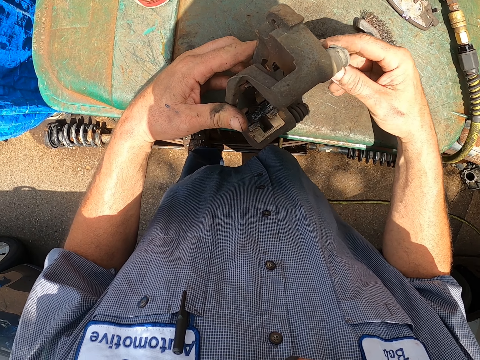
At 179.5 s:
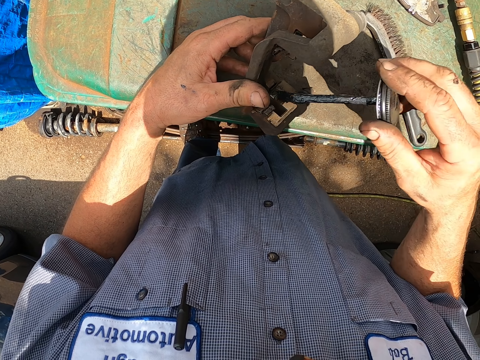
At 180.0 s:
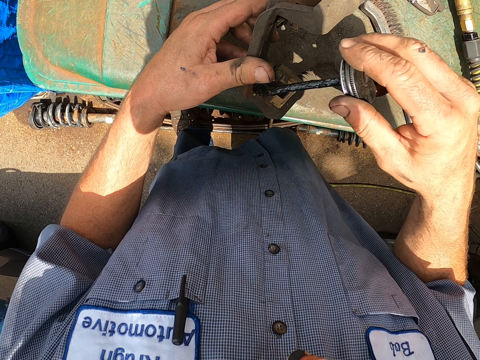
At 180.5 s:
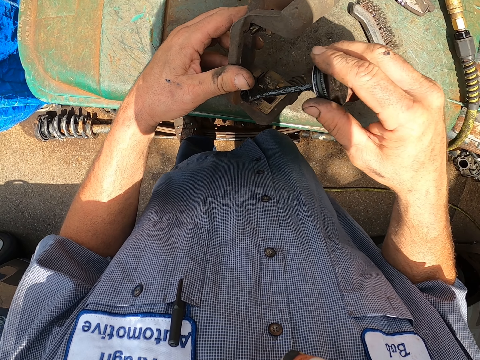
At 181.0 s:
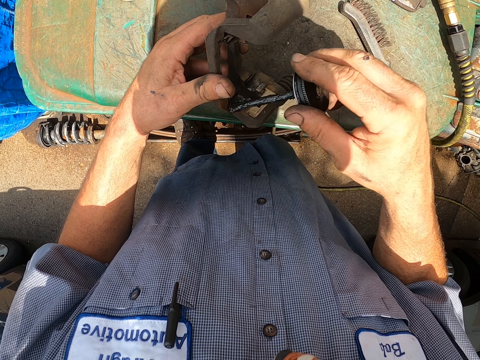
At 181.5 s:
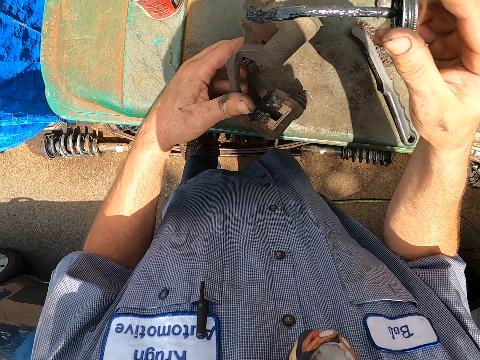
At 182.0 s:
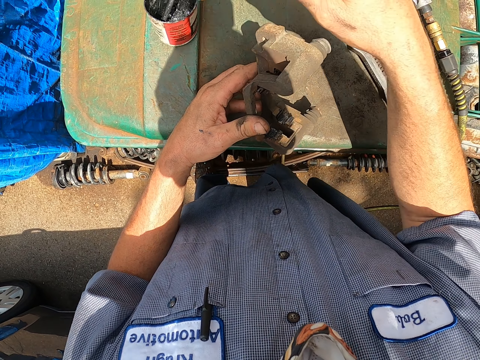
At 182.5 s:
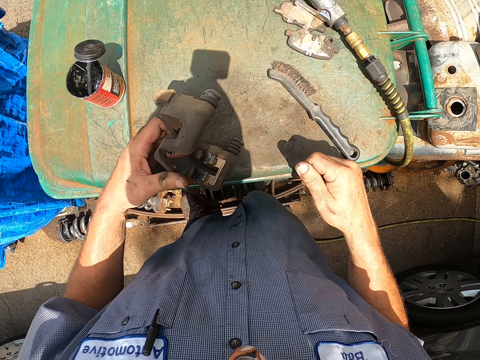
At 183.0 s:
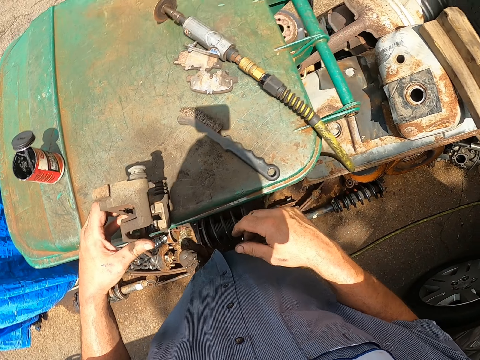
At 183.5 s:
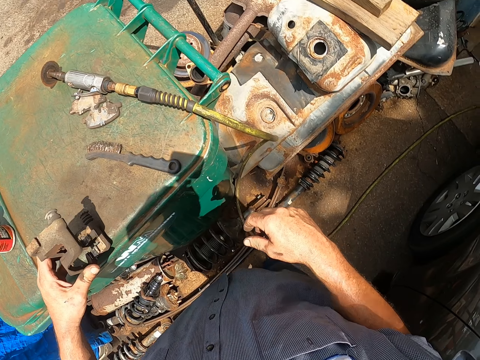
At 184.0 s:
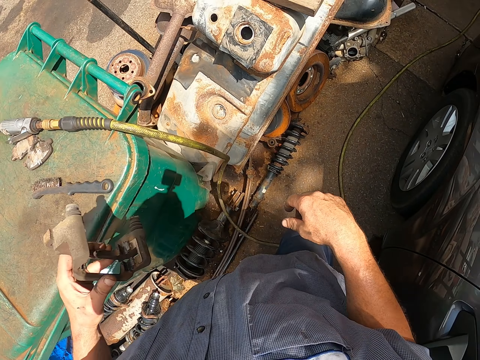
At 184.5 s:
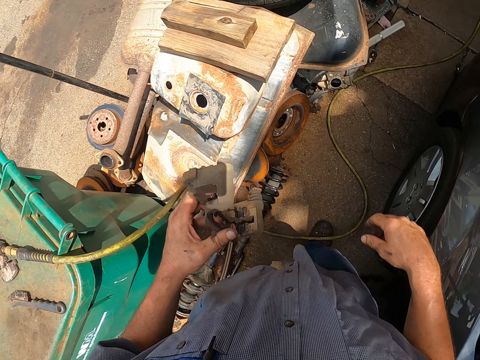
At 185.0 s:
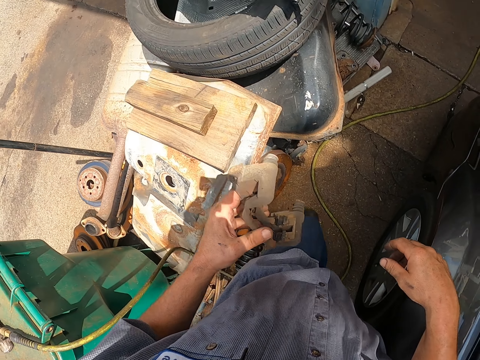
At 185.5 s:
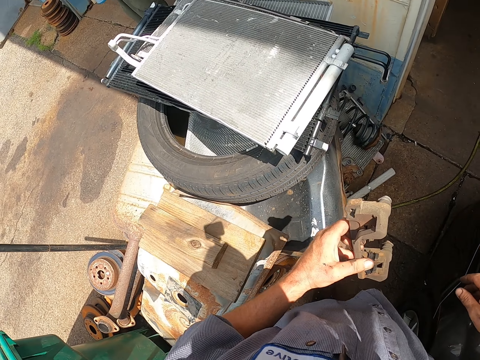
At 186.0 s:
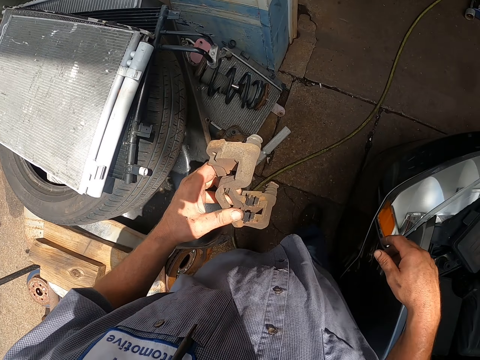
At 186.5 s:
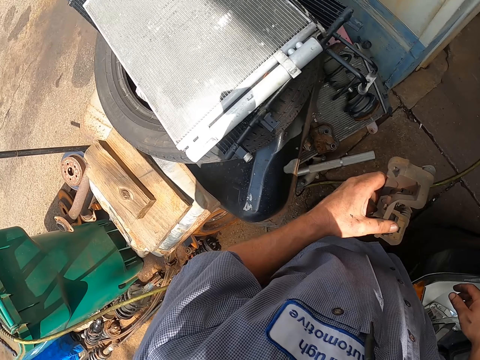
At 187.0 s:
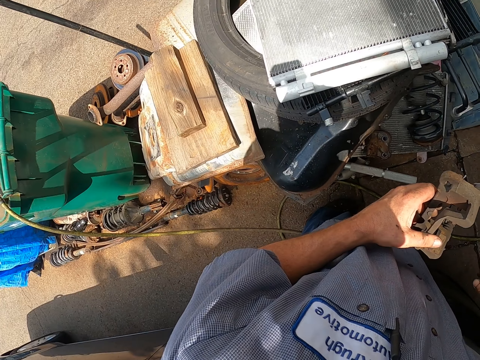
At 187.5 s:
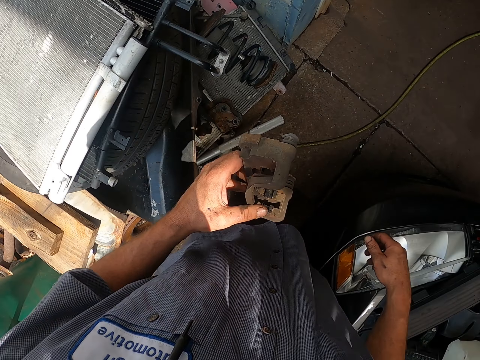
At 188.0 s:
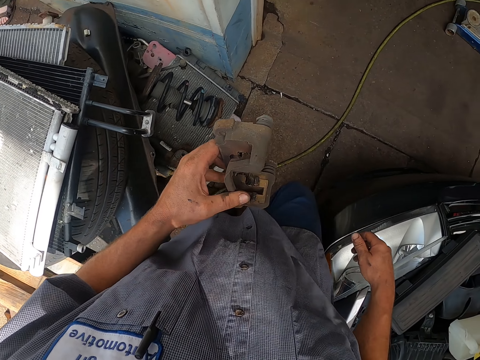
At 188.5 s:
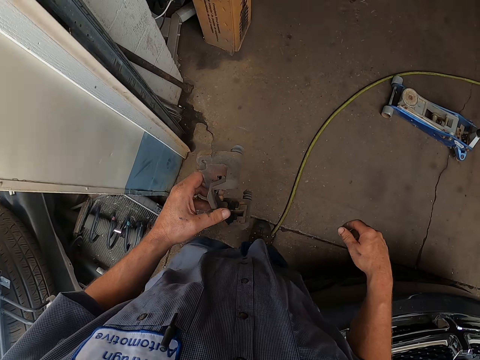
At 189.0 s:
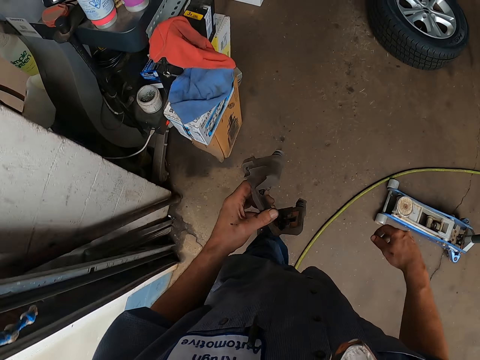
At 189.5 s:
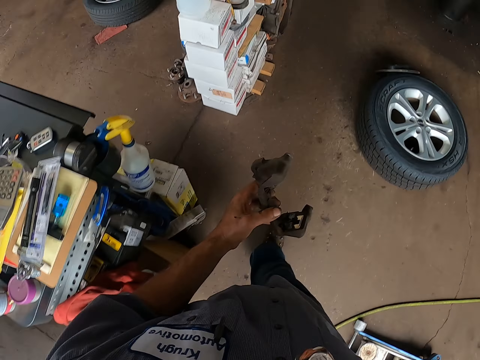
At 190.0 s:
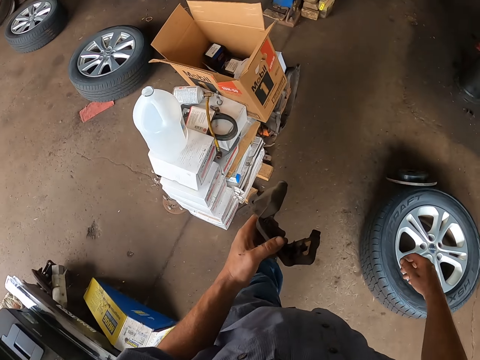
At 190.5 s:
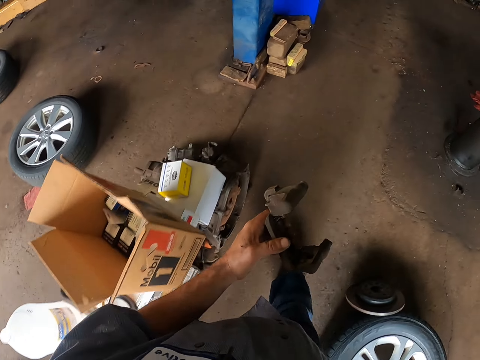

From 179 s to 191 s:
The camera wearer drops the brush in the lubricant container. They pick up the metal.

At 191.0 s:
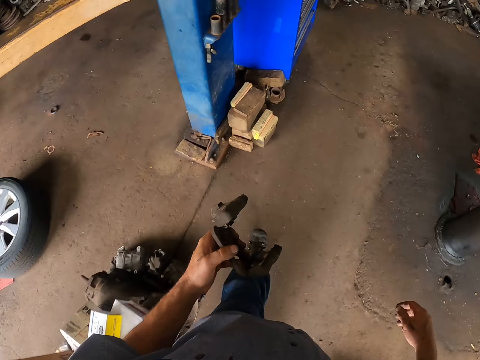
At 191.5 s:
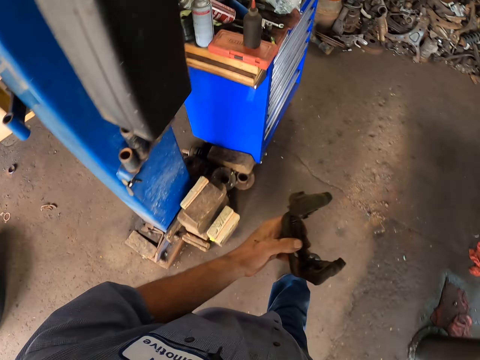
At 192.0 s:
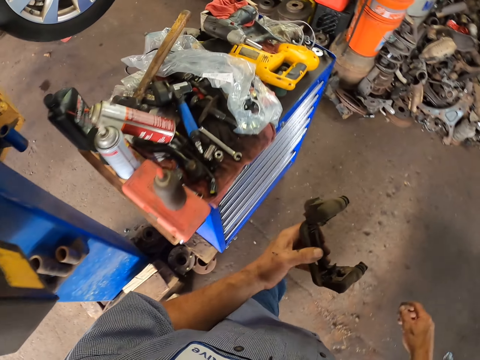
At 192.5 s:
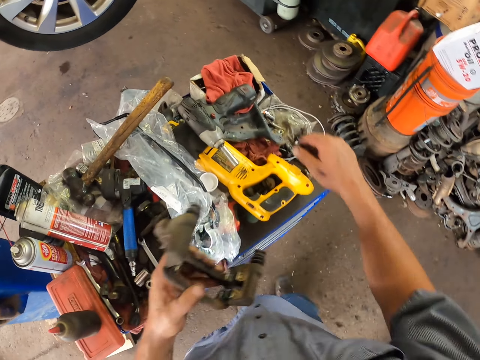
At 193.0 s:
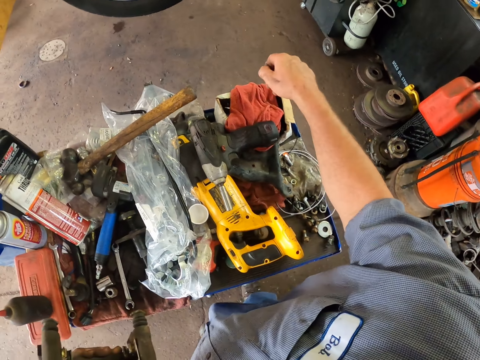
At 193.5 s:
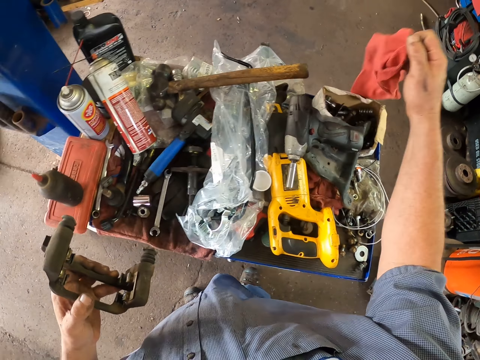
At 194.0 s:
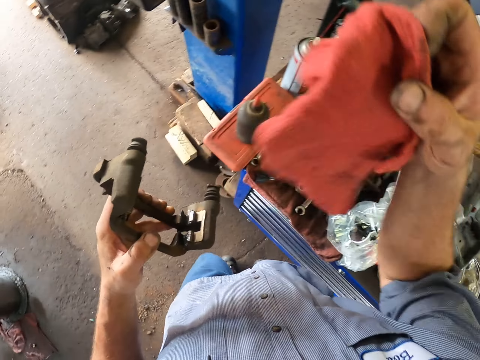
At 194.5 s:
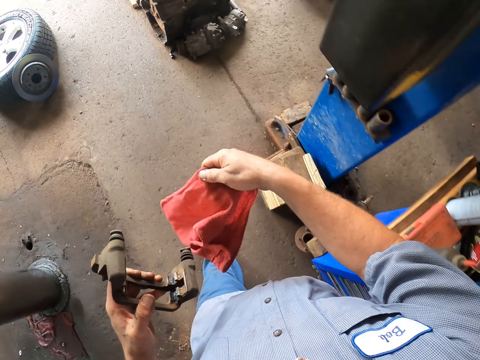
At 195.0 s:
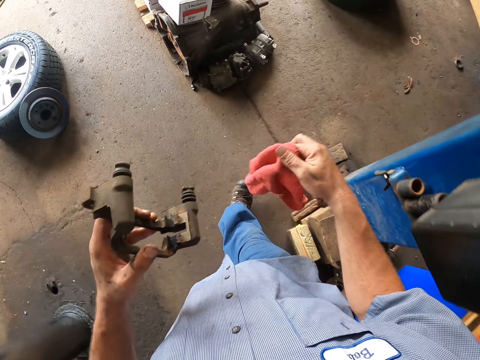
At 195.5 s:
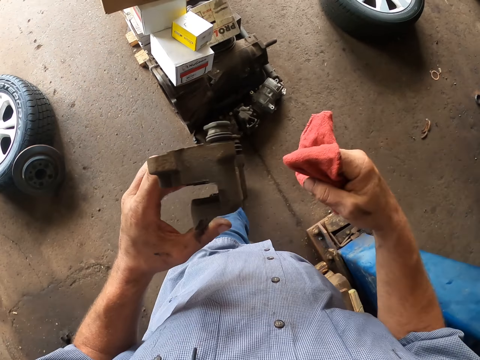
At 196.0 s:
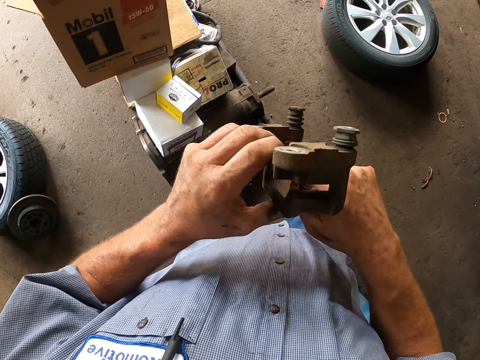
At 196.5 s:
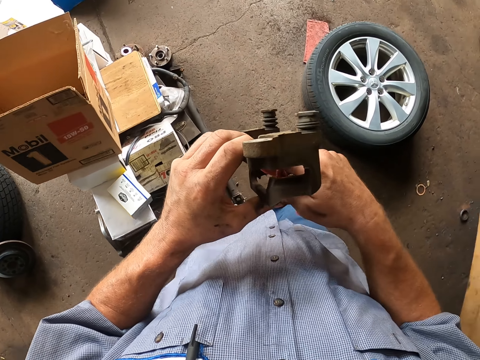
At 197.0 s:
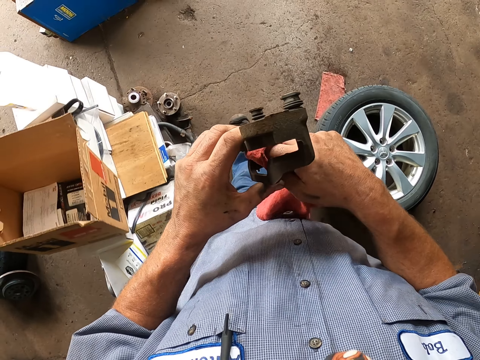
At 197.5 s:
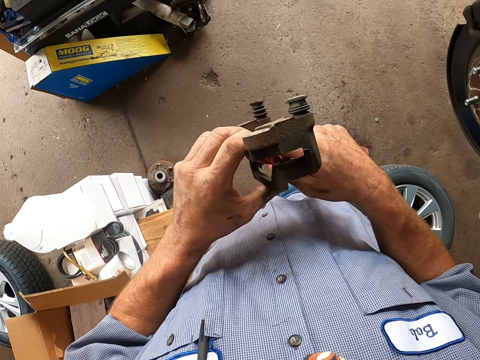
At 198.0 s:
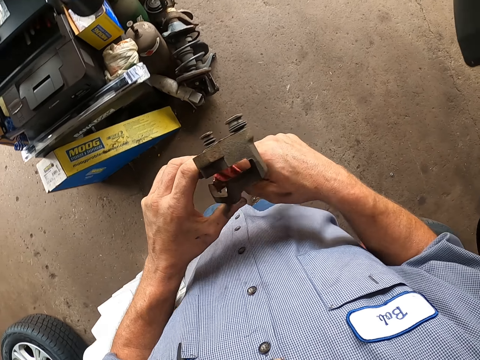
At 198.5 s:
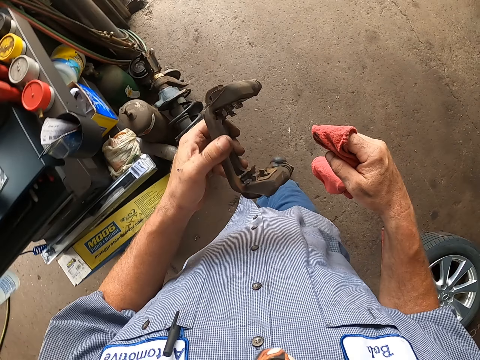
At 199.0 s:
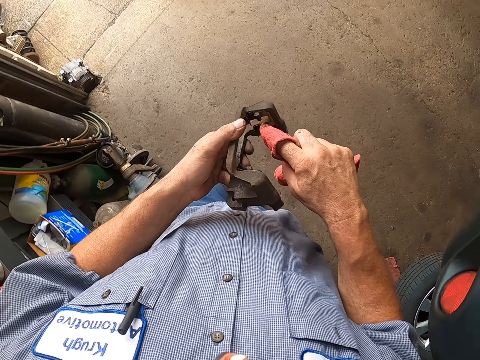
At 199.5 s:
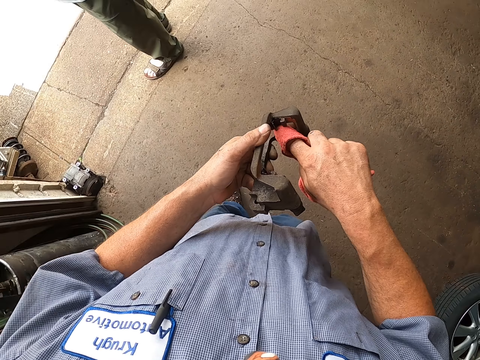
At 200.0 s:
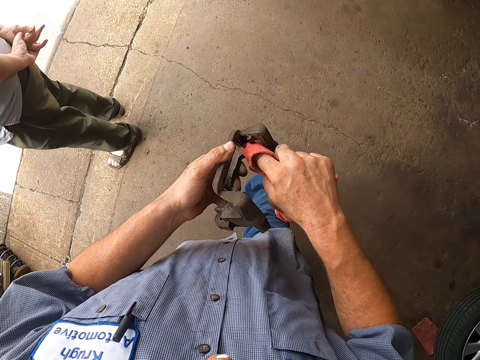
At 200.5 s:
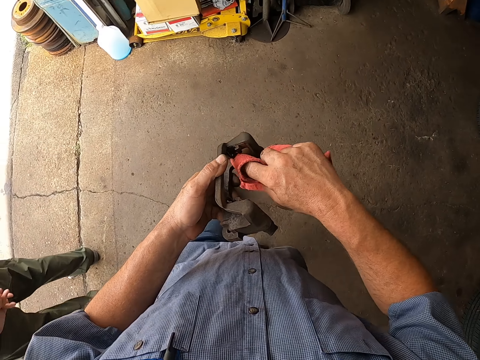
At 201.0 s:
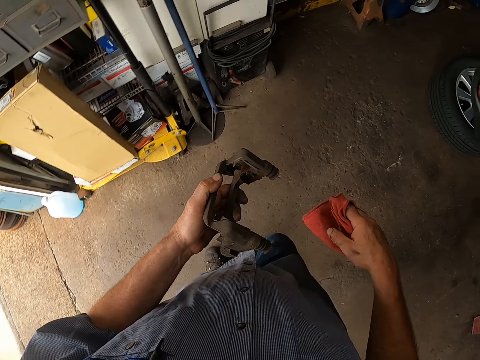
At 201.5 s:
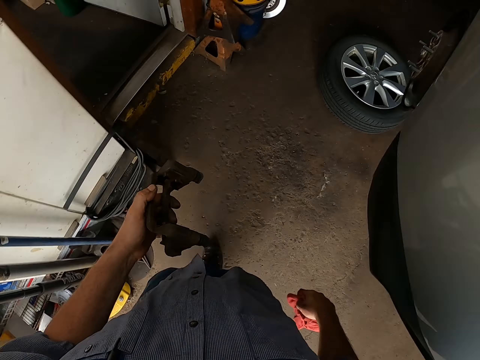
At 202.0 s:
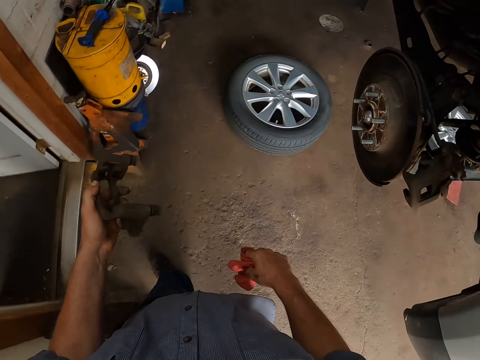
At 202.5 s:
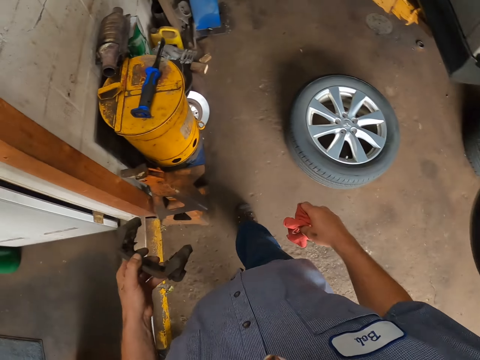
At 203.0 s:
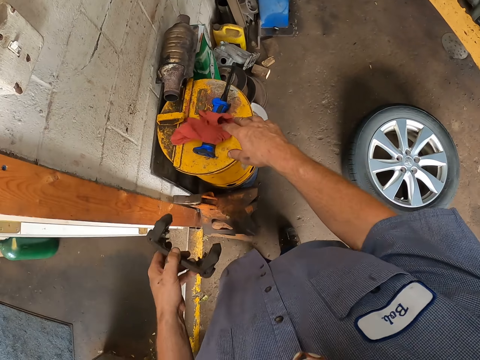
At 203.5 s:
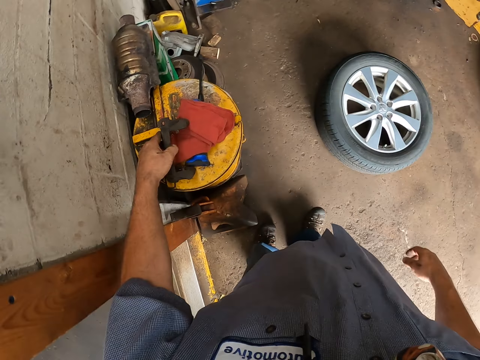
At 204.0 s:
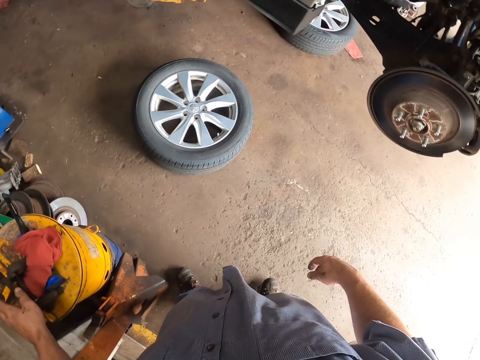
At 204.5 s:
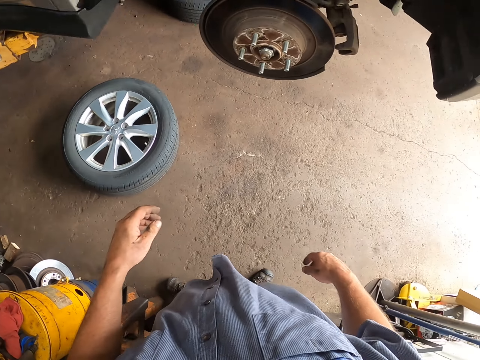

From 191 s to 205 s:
The camera wearer picks up a hand cloth. They wipe the metal, drop the hand cloth on the bucket, and put the metal on the bucket.
